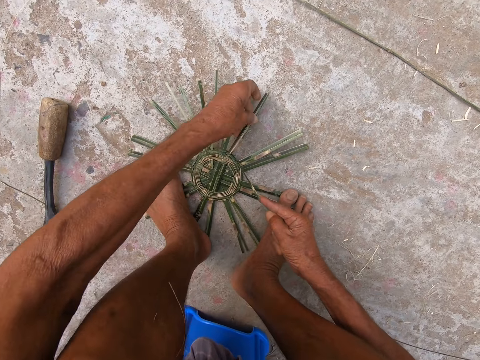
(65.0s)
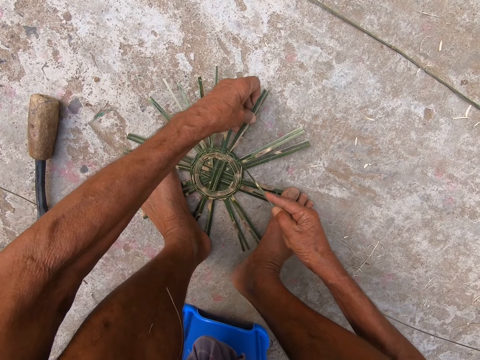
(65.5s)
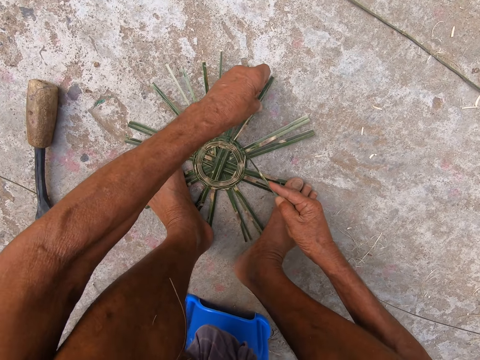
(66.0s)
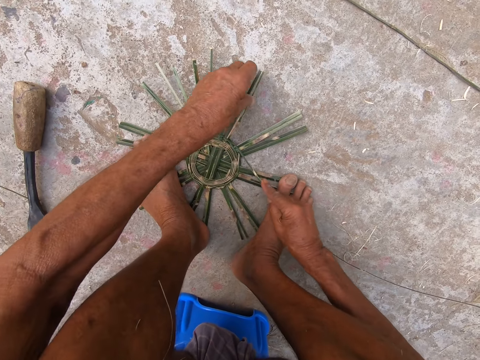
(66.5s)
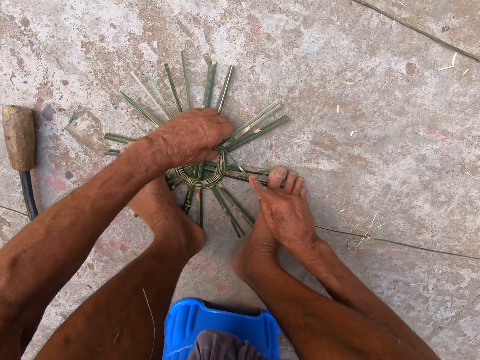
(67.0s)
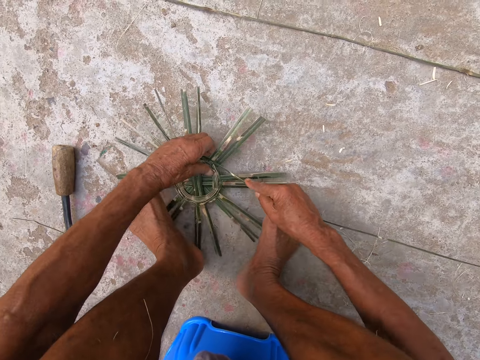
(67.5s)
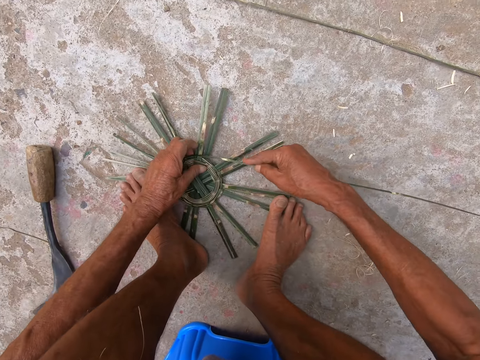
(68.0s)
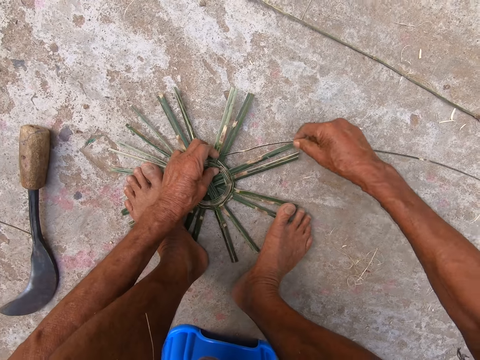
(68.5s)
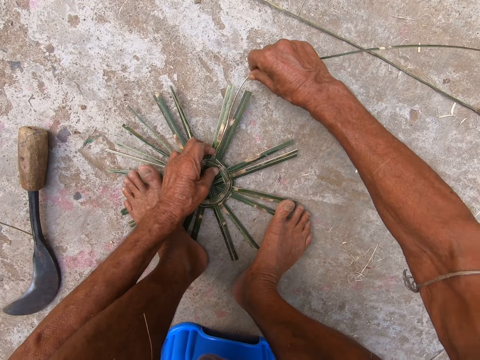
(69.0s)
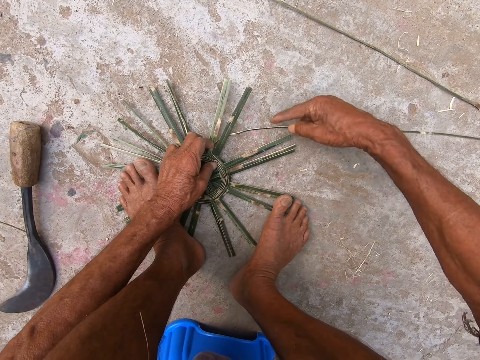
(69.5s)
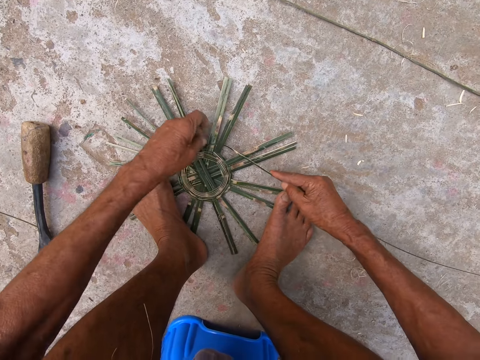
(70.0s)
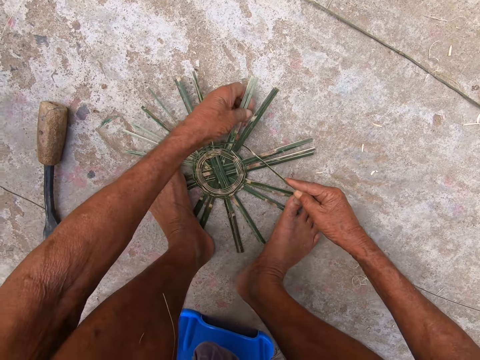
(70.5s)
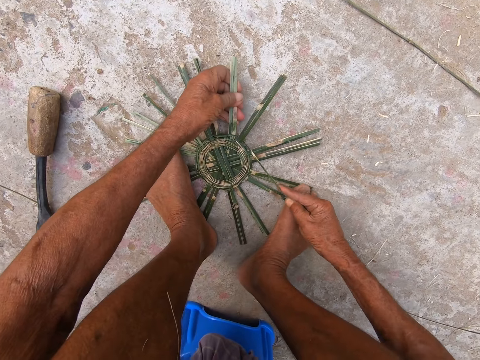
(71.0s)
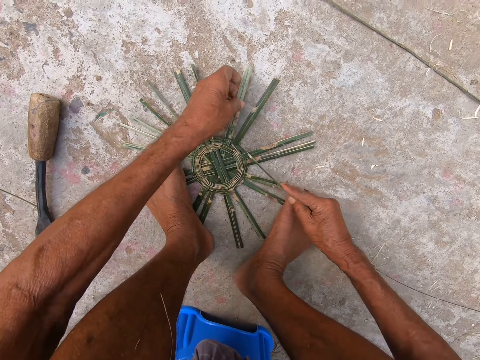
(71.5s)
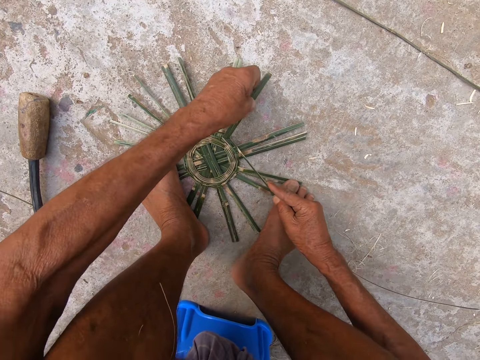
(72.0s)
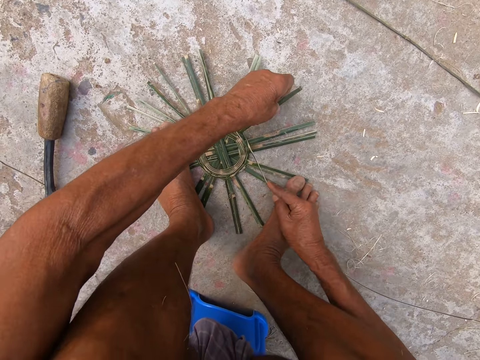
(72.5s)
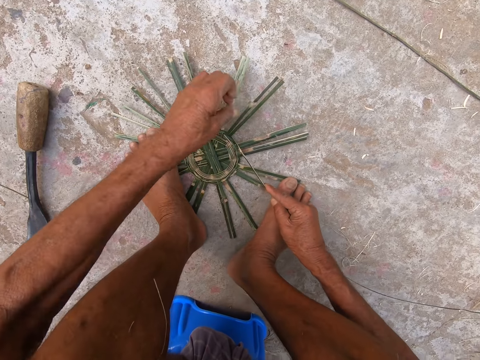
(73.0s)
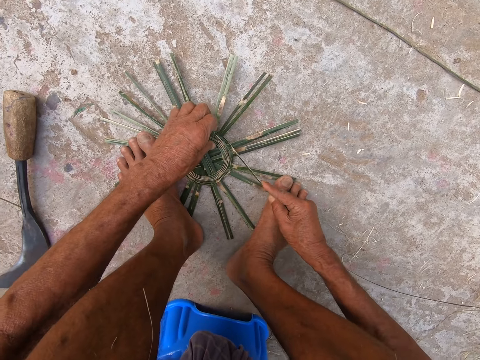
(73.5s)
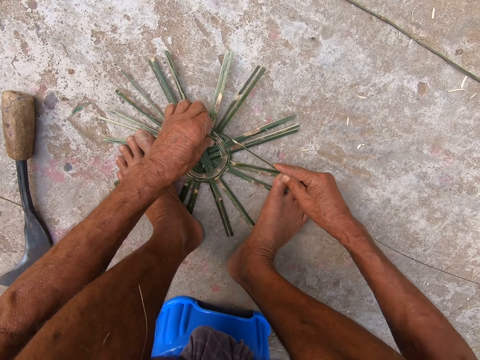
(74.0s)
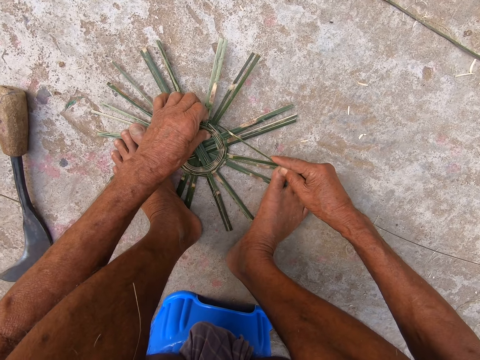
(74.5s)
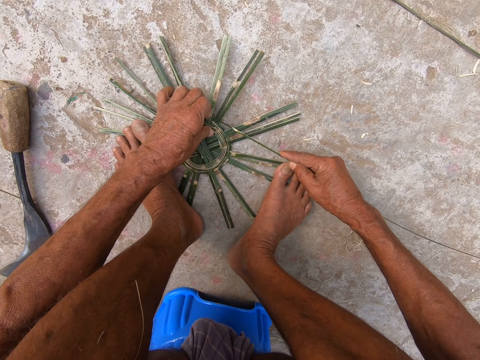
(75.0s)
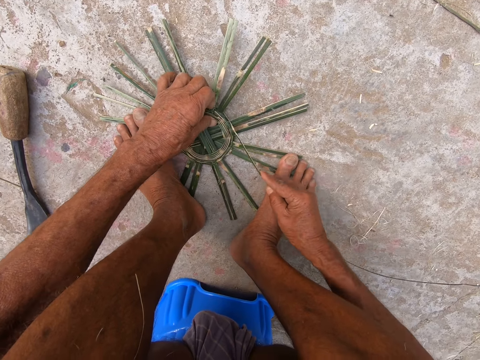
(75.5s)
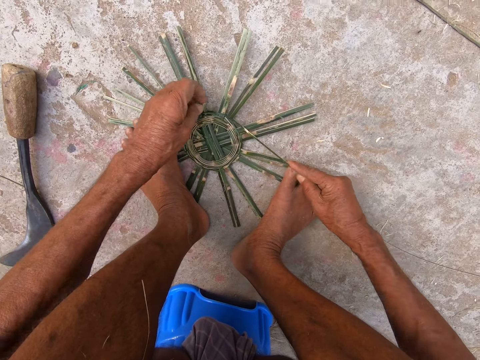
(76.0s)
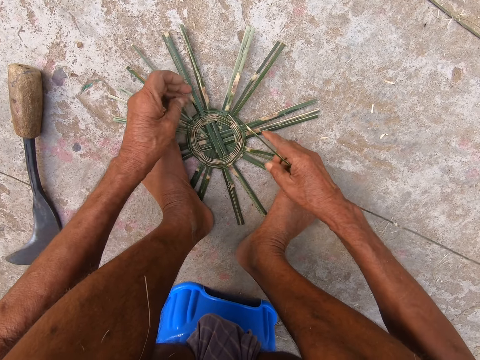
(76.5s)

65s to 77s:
The camera wearer lifts his left leg from the basket base. He lifts the basket base from the floor with both hands. He places the basket base on the floor with both hands. He places his left leg on the basket base. He weaves the basket base with both hands.

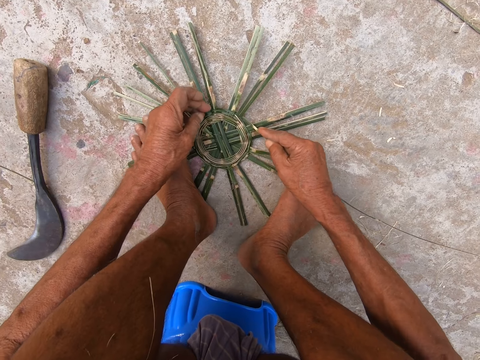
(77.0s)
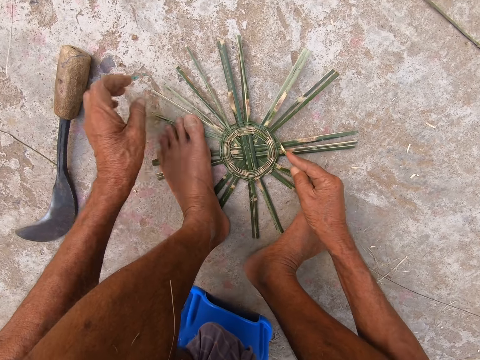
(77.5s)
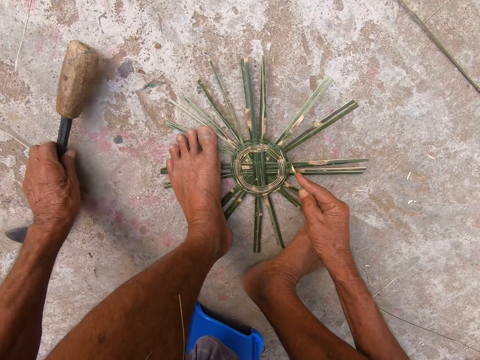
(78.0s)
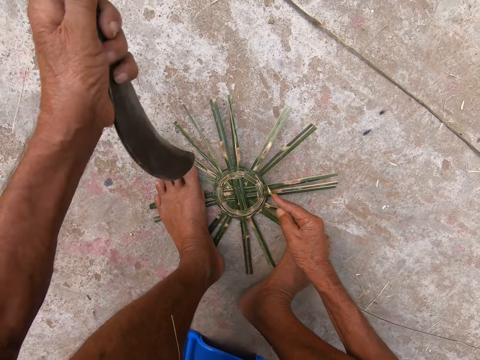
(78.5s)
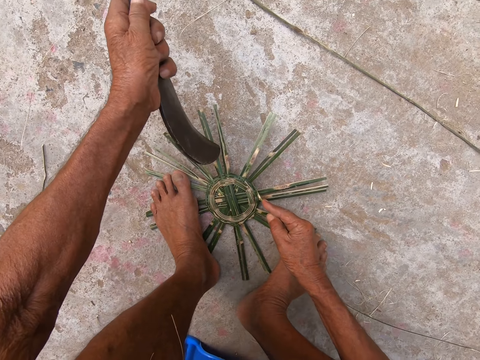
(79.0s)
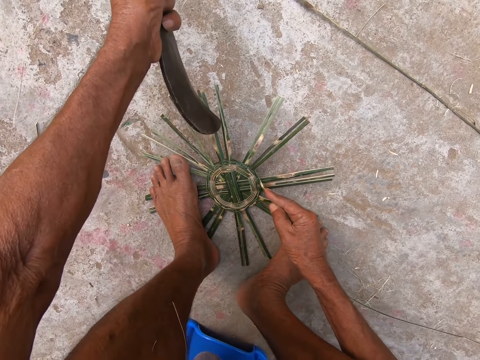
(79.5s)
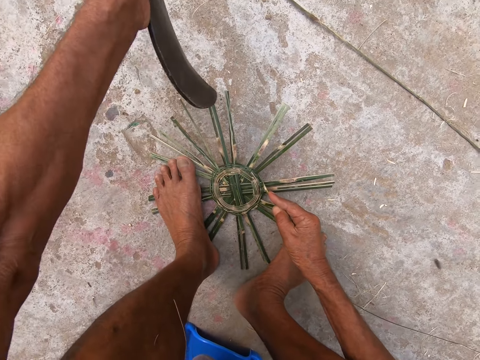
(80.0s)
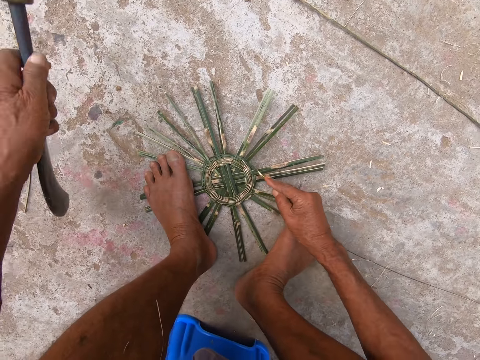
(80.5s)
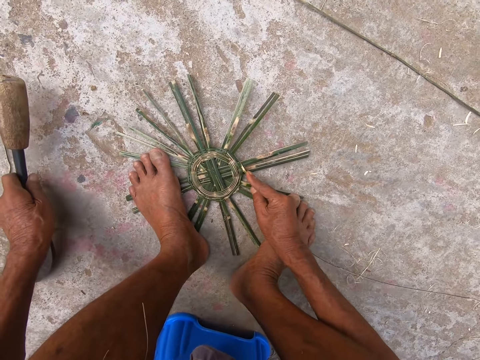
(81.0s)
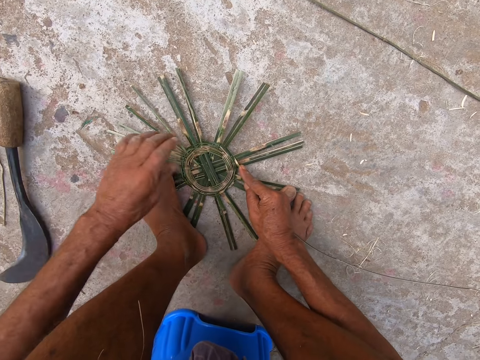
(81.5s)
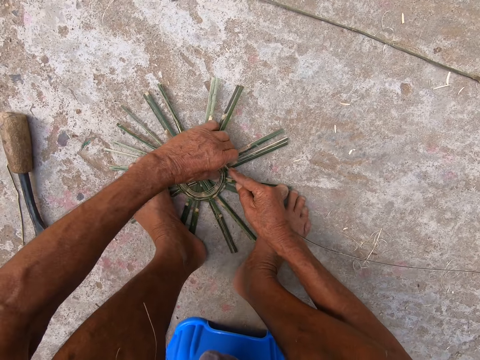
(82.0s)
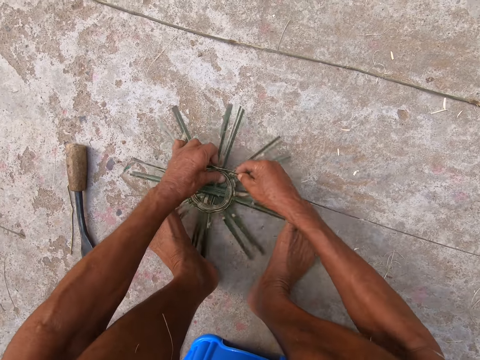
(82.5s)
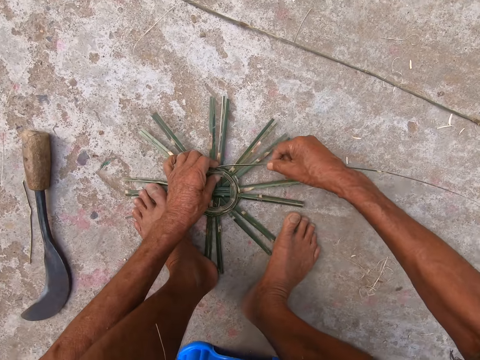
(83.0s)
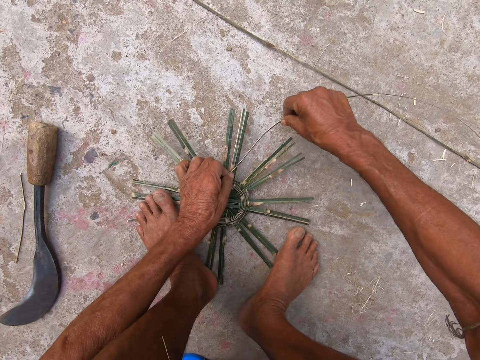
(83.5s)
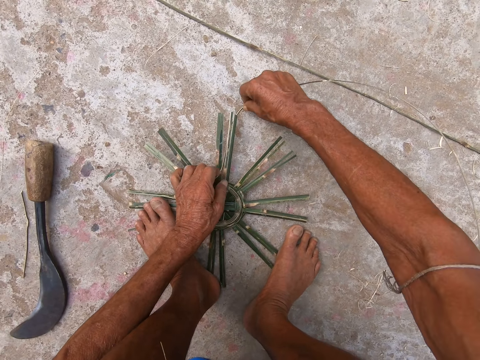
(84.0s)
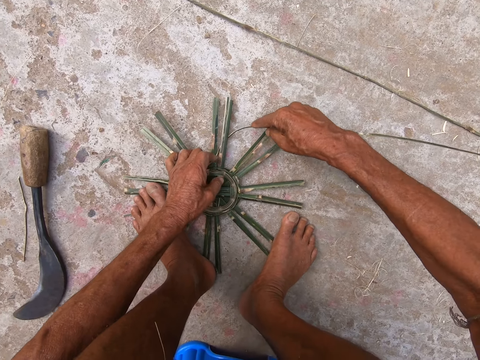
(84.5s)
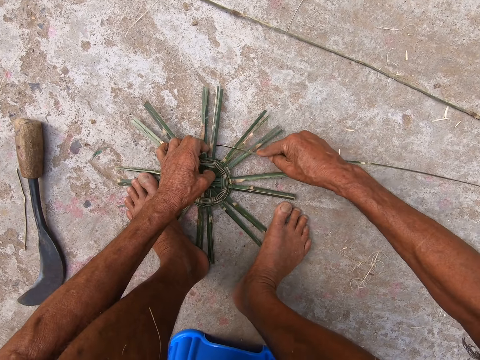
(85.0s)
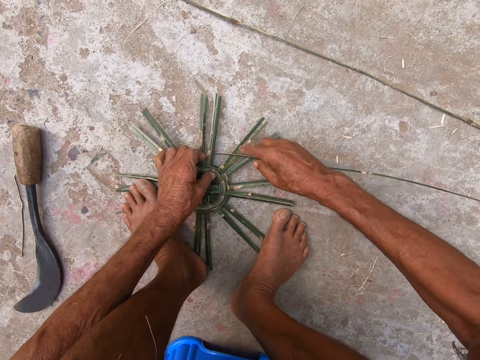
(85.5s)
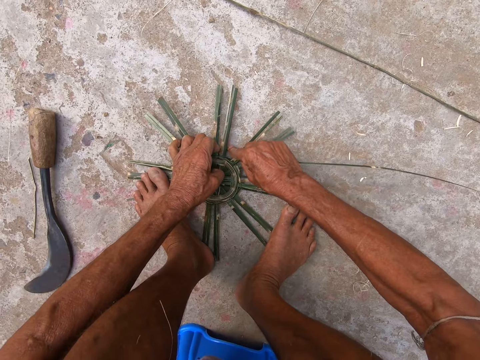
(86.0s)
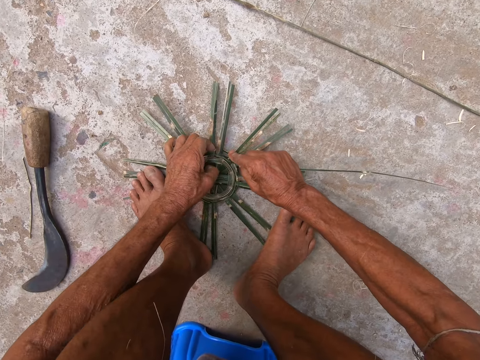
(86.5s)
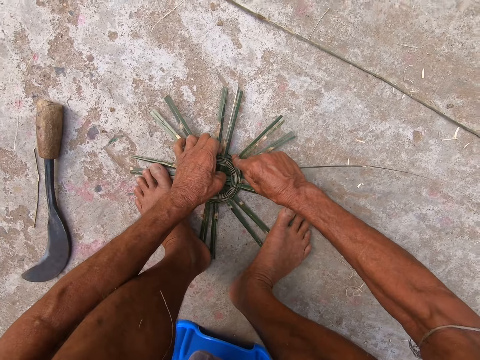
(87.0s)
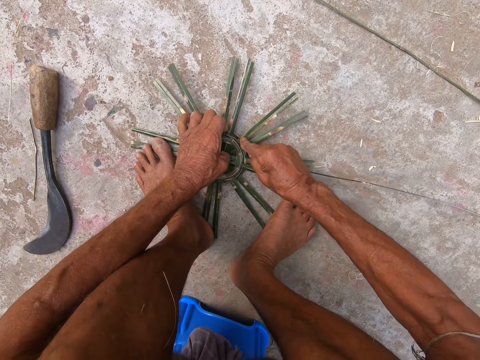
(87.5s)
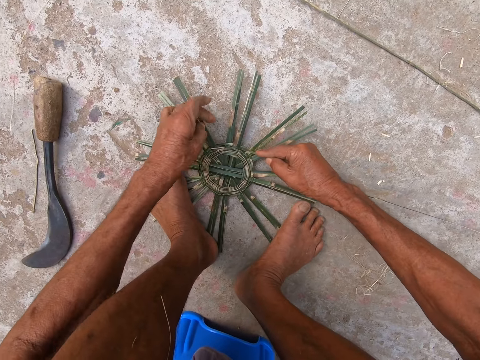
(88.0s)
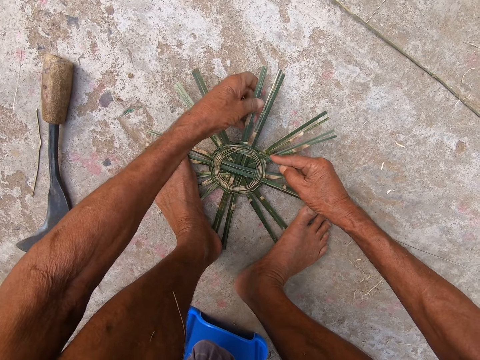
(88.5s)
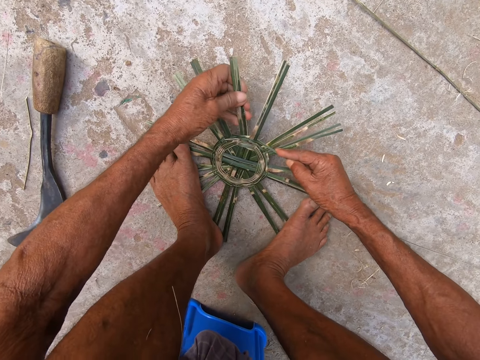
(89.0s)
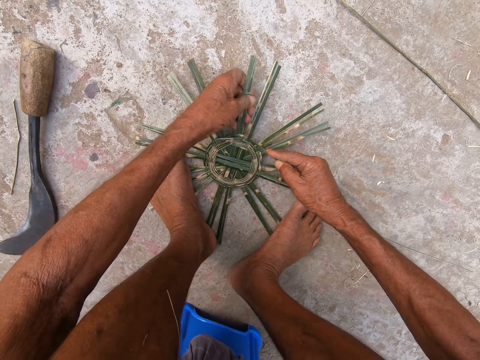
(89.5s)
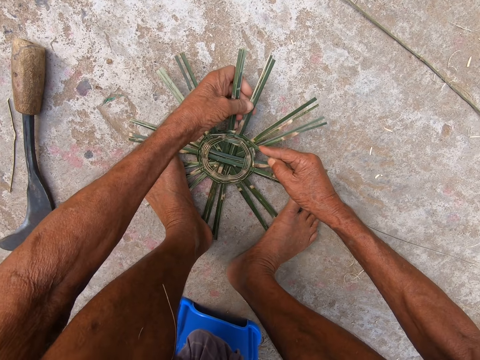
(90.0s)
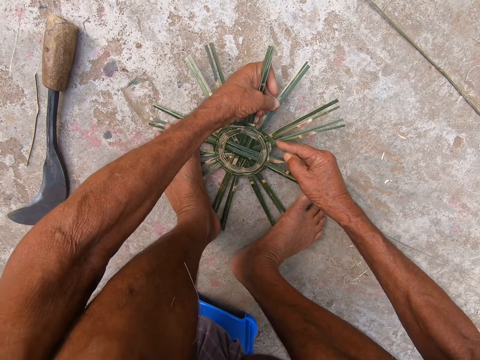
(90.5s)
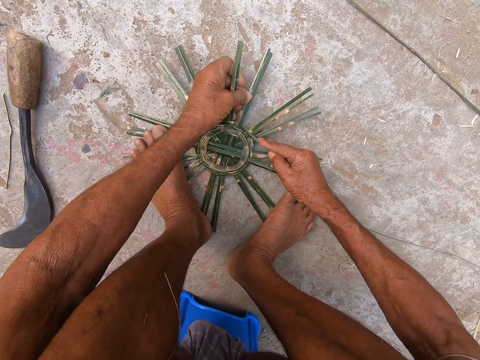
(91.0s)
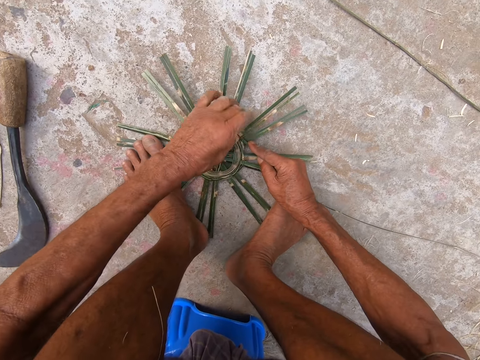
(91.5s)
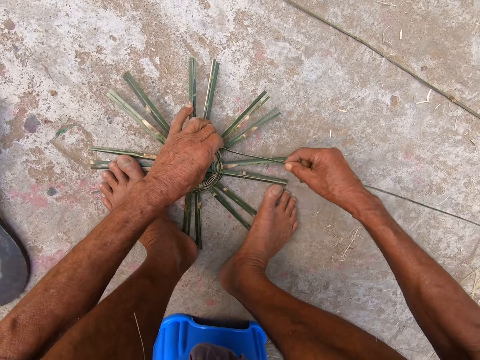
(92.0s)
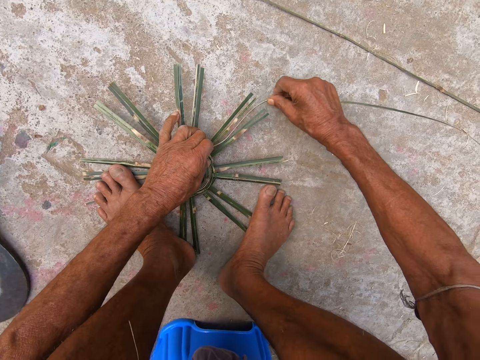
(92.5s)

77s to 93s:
The camera wearer picks up the sickle from the floor with his left hand. He hits the basket base with the sickle in his left hand. He drops the sickle in his right hand on the floor. He weaves the basket base with both hands. He lifts his left leg from the basket base. He lifts the basket base from the floor with both hands. He places the basket base on the floor with both hands. He places his left leg on the basket base. He weaves the basket base with both hands.
